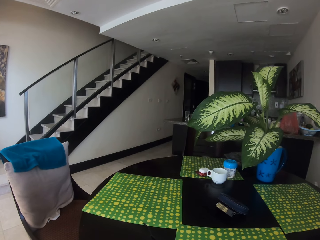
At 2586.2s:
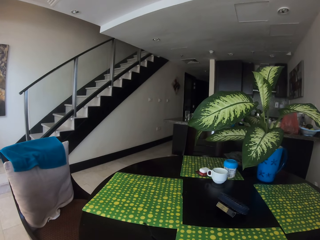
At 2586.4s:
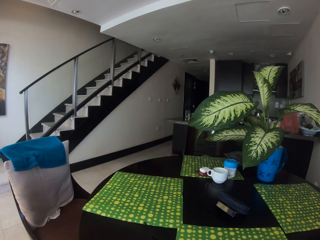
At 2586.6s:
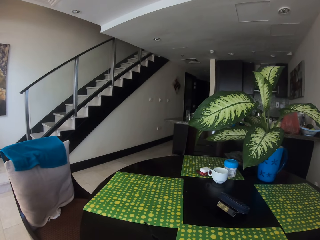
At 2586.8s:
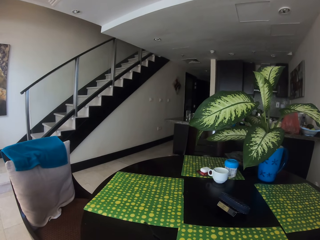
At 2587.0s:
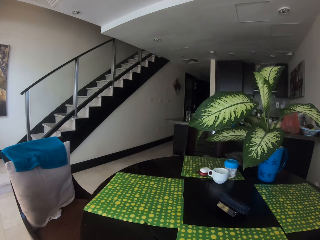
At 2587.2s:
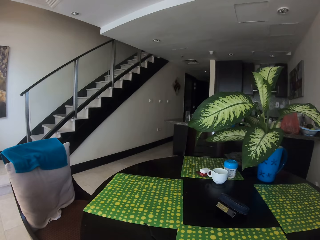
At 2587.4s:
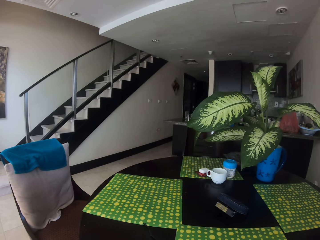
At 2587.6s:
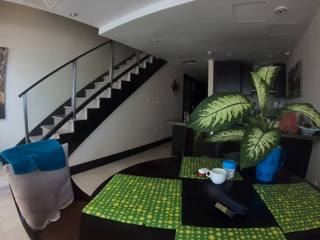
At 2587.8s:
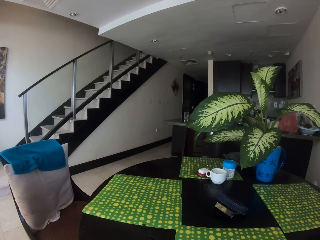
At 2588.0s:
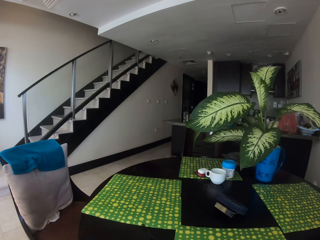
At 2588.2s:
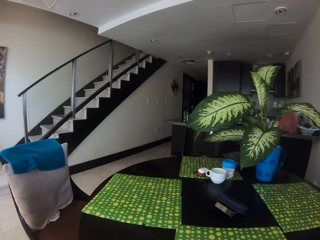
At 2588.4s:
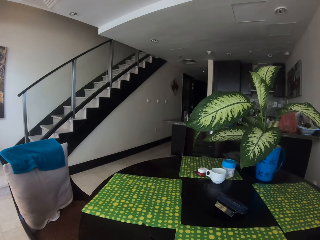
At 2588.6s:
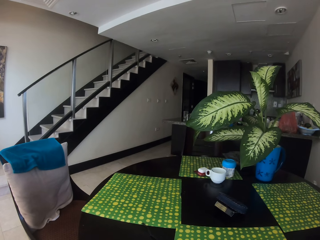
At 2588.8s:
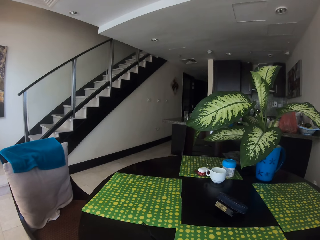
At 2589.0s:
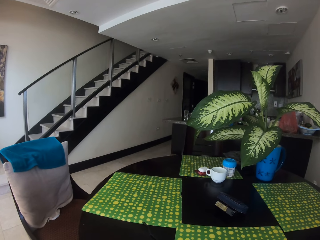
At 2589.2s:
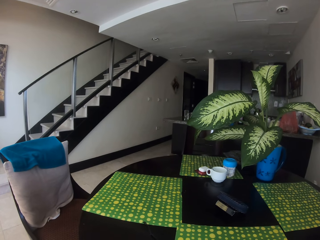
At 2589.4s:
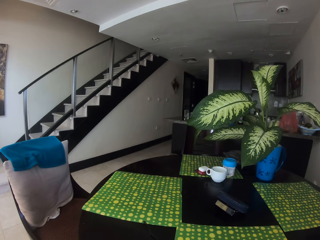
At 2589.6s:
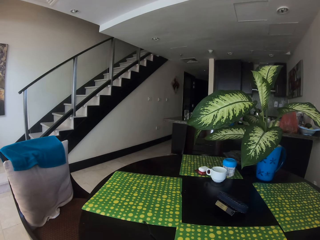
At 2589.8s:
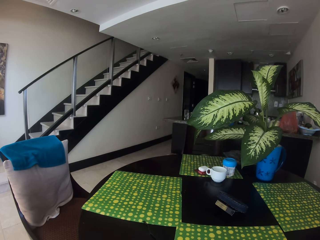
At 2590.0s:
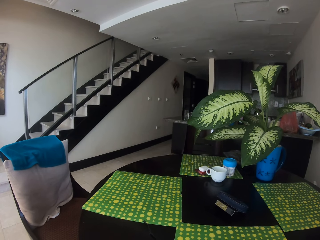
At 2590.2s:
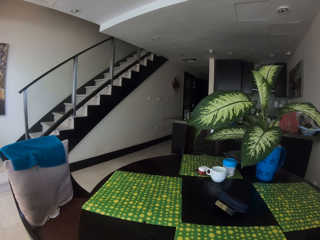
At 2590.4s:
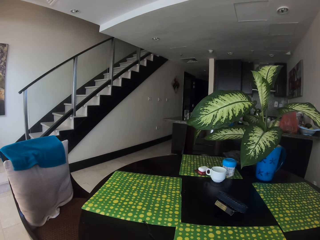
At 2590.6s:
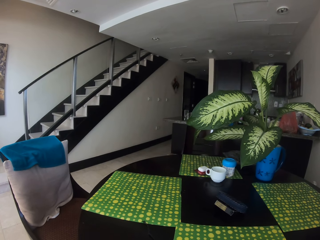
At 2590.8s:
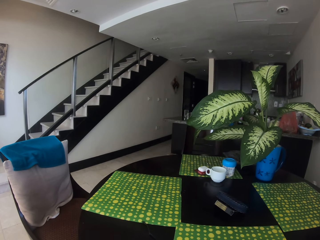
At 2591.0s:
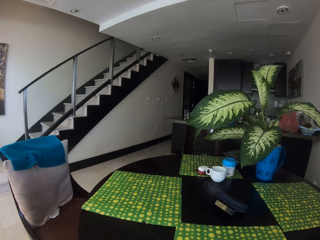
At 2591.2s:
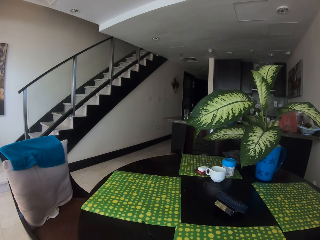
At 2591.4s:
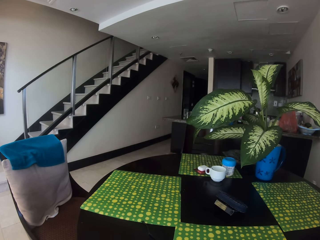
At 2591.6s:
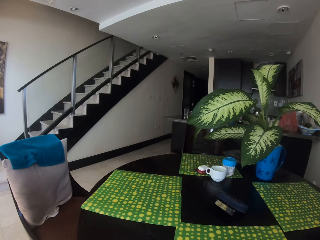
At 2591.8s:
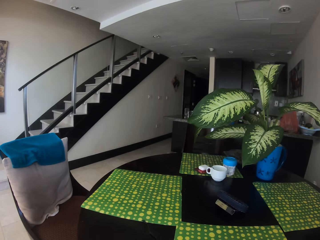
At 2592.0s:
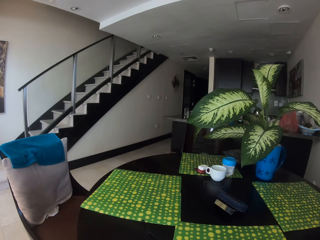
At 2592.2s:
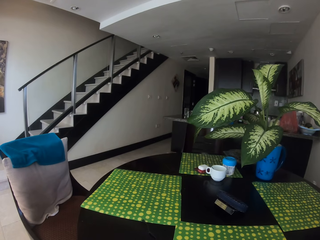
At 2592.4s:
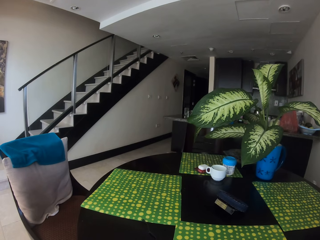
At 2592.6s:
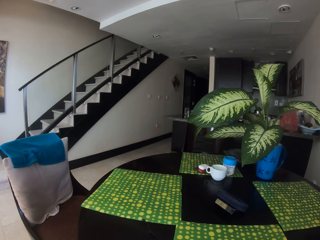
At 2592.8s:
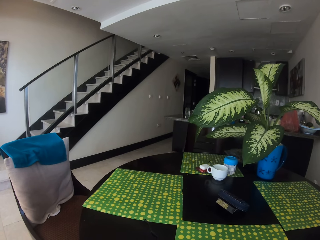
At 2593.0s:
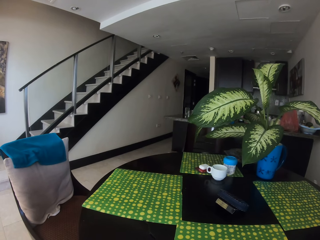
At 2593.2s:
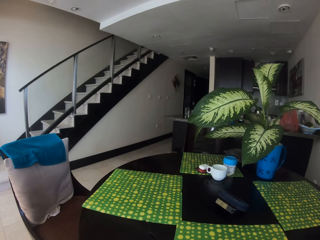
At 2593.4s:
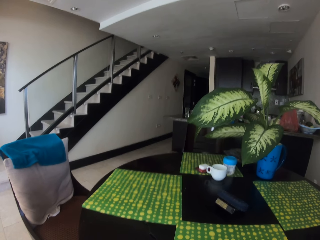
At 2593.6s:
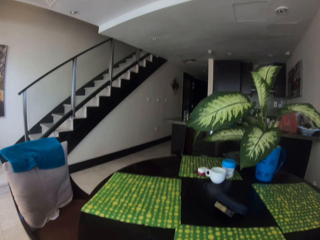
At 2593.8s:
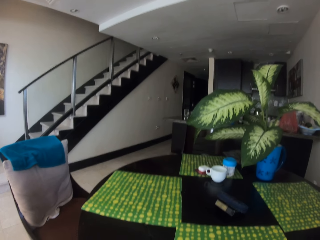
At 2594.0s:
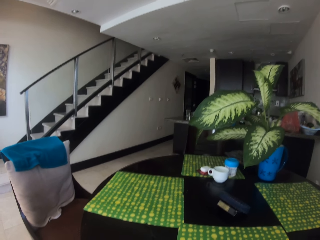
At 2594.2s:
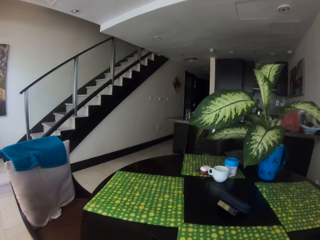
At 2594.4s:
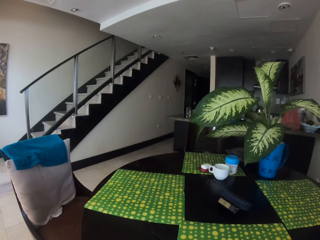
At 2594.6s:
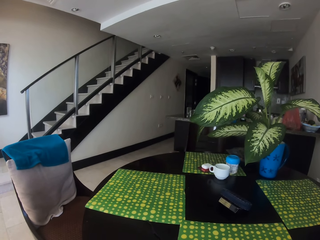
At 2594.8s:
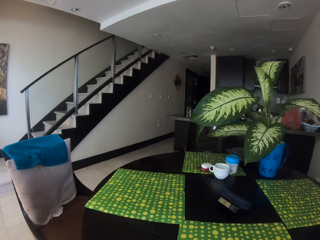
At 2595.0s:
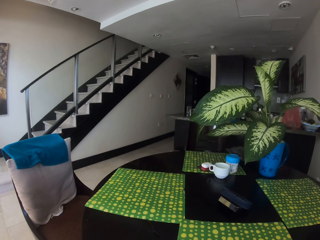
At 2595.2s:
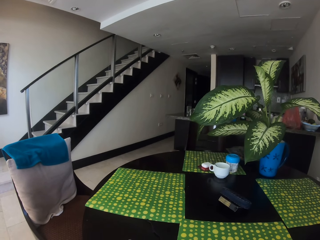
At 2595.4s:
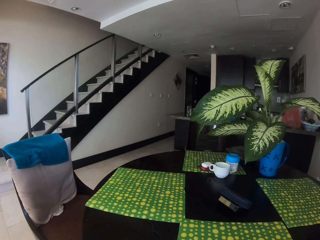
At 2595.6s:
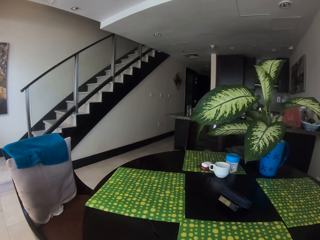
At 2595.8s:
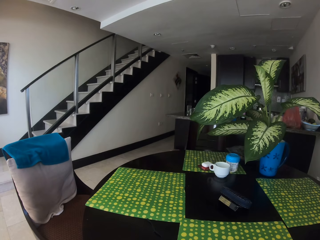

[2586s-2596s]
The camera wearer looks around the room.

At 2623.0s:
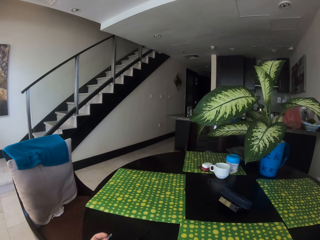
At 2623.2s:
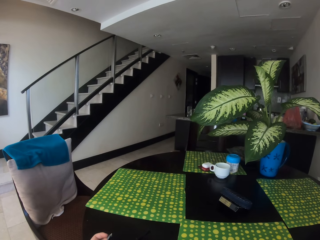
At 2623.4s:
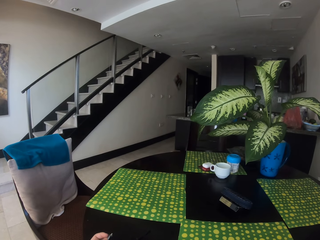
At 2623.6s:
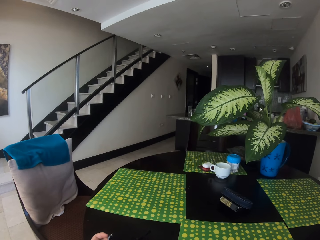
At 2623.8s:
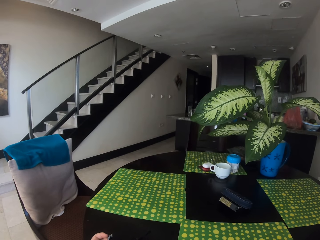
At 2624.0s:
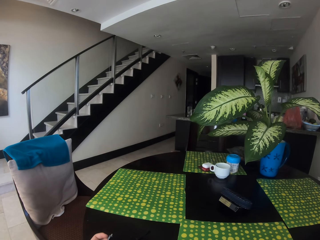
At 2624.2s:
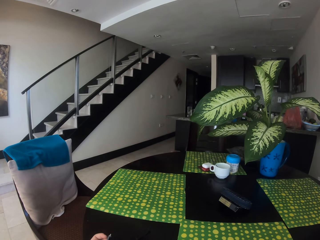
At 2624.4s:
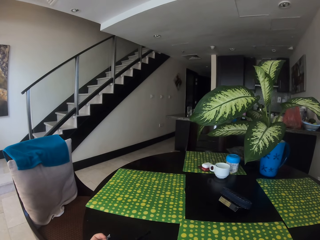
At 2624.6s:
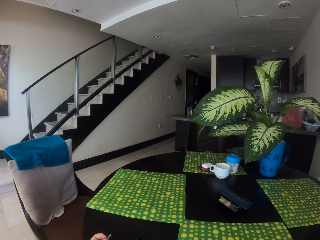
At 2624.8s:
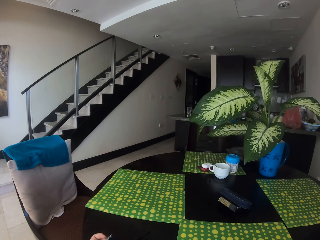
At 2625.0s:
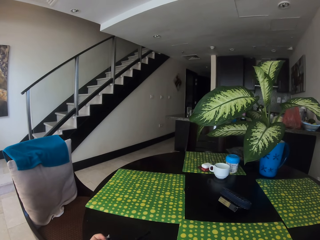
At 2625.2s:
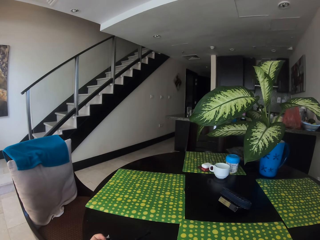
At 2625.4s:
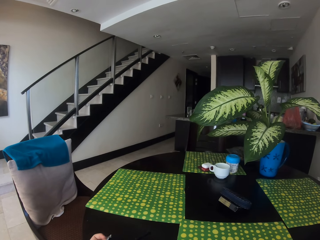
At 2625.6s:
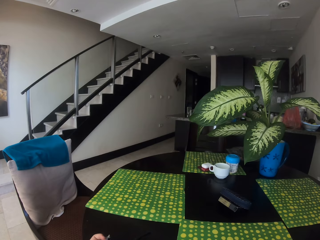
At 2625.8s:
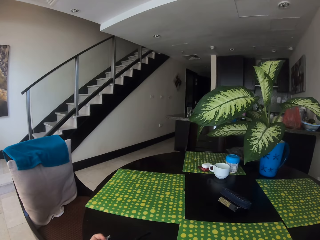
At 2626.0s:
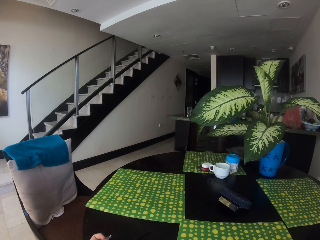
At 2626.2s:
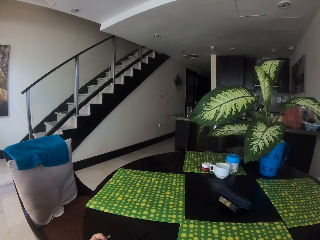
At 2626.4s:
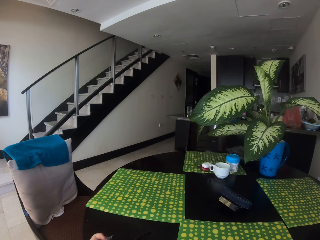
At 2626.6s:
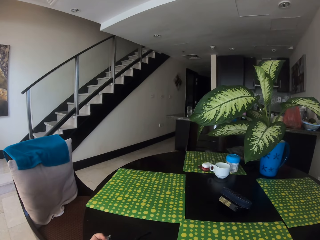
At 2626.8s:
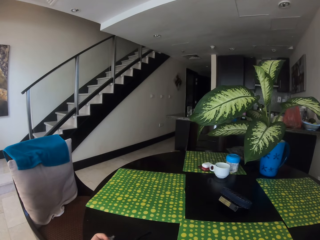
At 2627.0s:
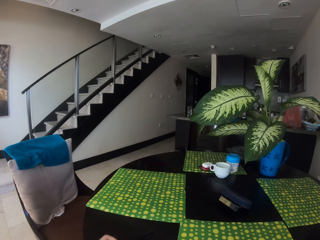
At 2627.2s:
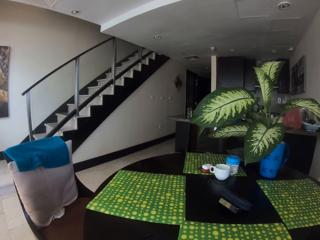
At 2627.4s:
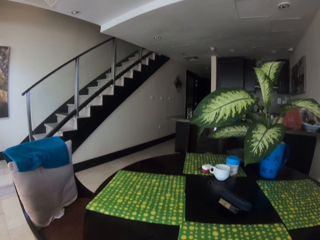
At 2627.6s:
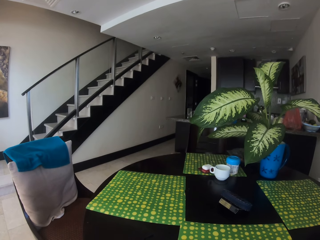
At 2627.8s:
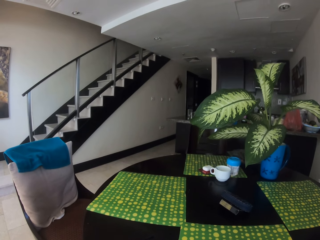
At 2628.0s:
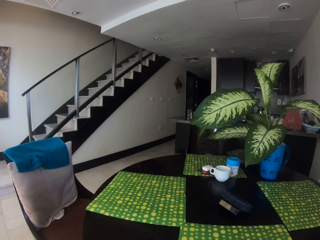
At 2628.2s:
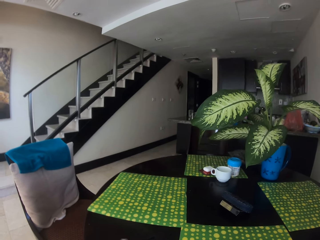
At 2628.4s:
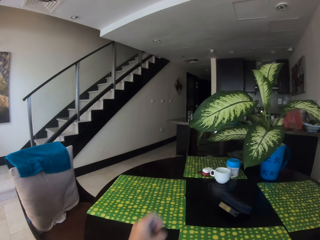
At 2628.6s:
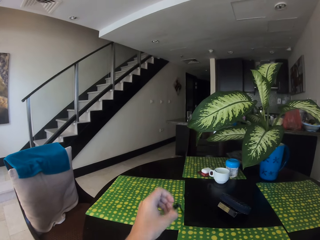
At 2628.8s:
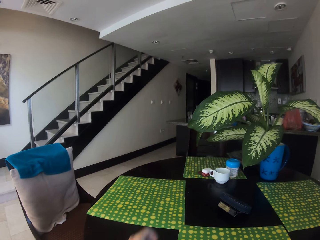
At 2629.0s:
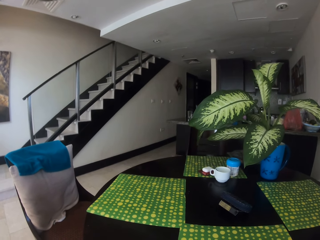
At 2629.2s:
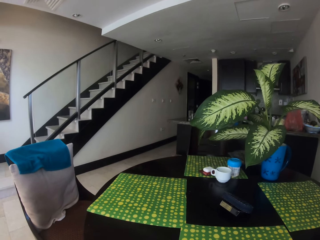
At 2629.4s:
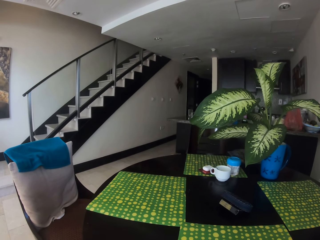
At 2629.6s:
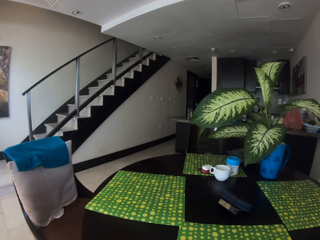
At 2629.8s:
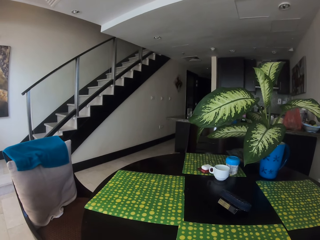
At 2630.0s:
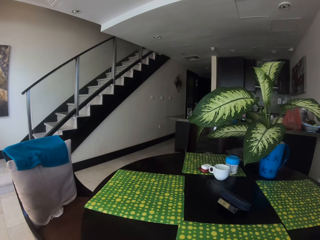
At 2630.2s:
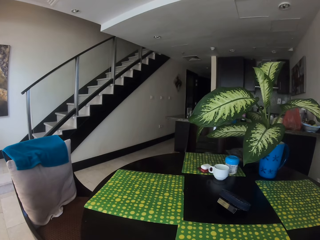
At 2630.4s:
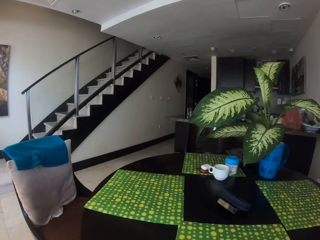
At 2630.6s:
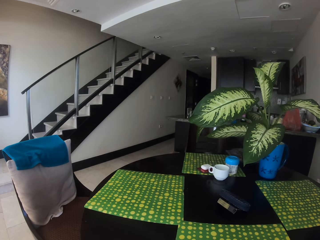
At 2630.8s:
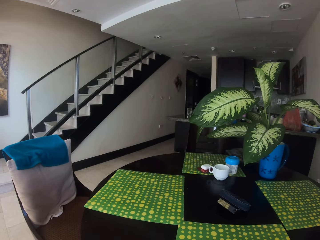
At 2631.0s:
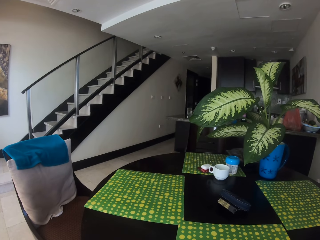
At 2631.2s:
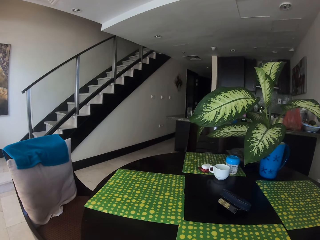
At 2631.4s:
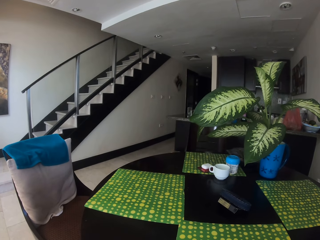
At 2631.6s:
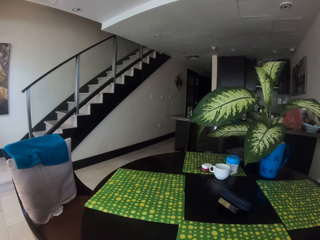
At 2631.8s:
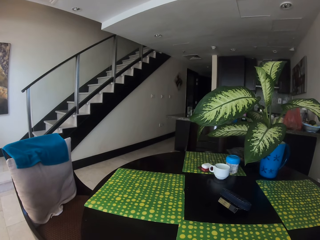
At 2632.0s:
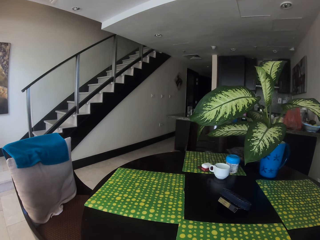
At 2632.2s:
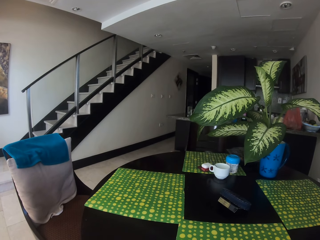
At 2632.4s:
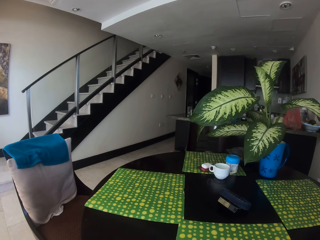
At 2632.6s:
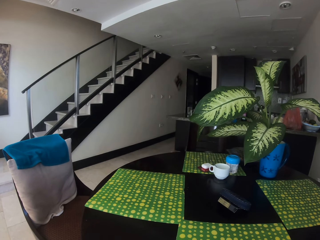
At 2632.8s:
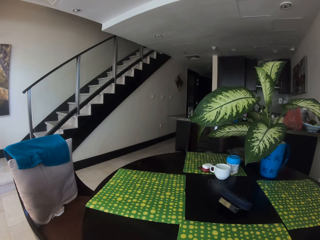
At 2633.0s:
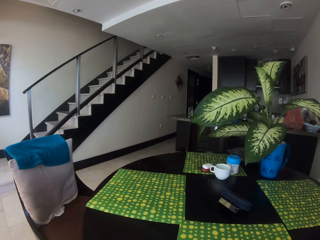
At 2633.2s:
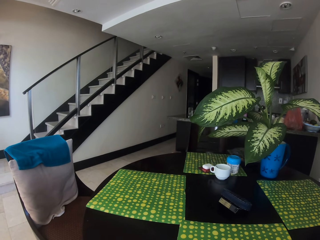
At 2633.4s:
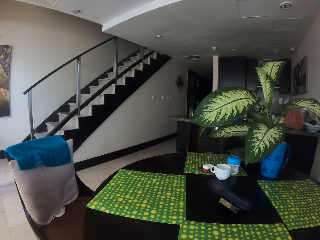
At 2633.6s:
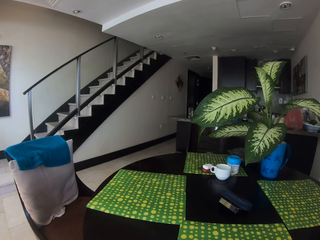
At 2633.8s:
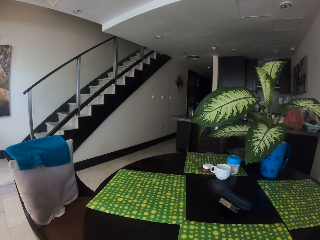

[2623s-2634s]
The camera wearer holds something. They lift something.
